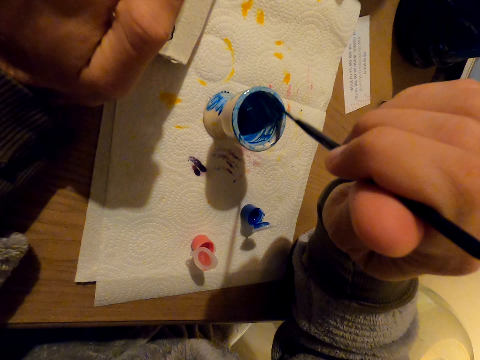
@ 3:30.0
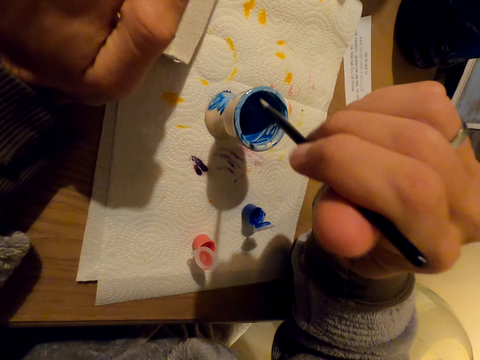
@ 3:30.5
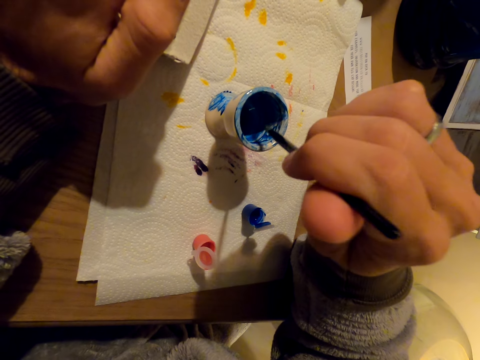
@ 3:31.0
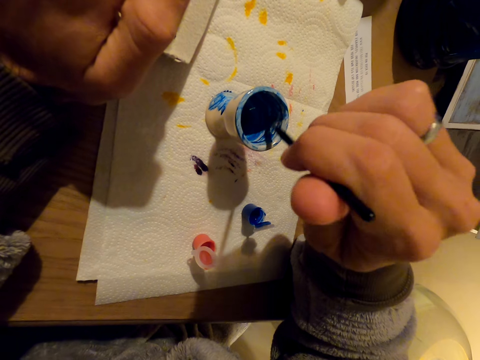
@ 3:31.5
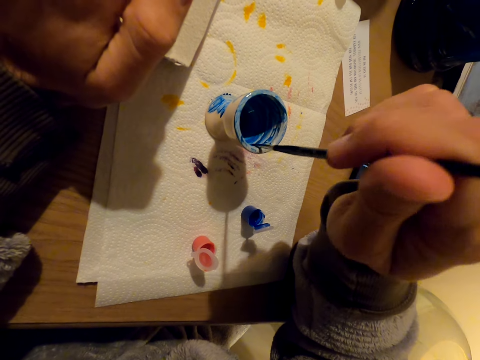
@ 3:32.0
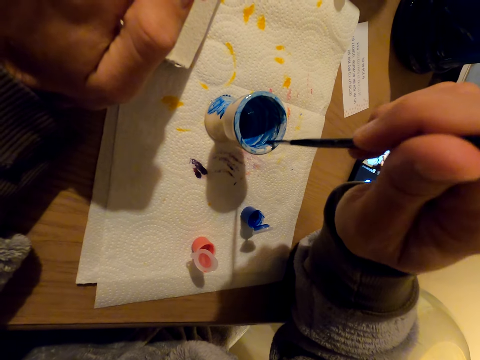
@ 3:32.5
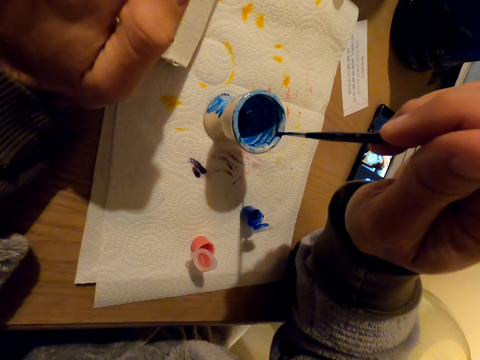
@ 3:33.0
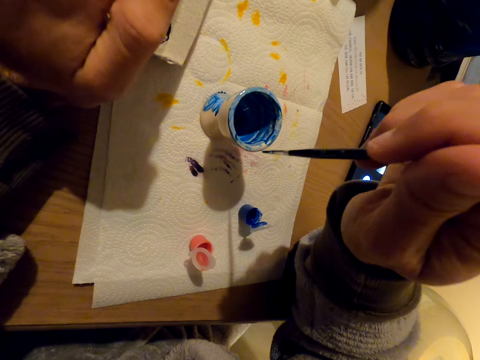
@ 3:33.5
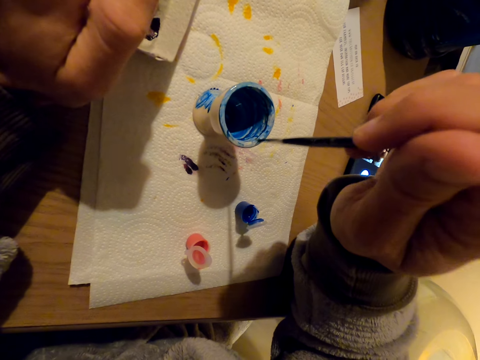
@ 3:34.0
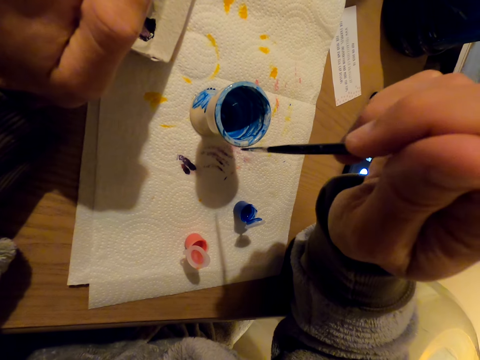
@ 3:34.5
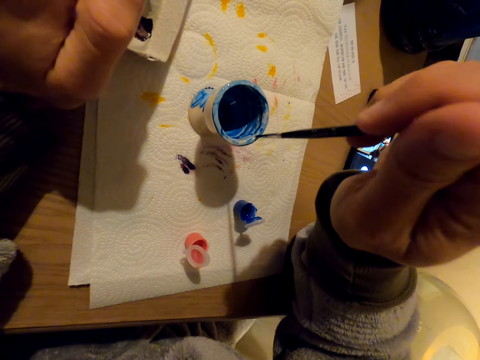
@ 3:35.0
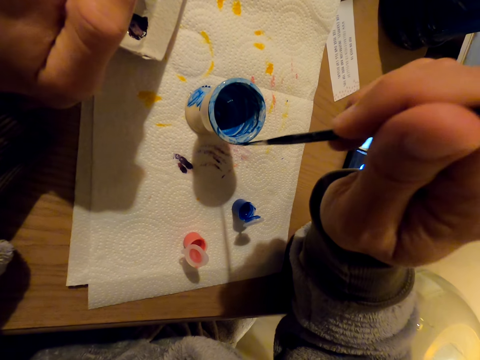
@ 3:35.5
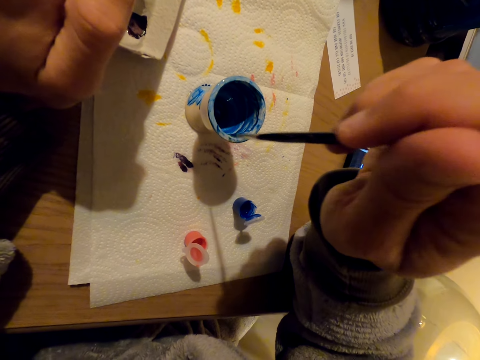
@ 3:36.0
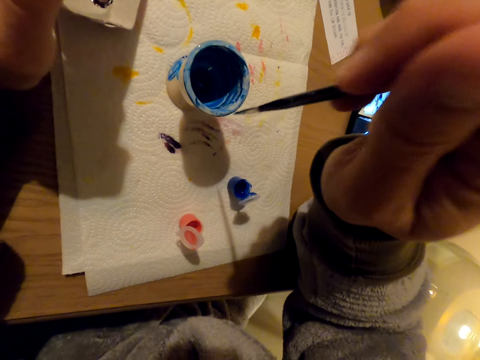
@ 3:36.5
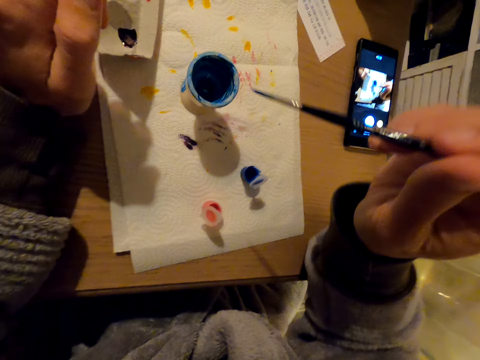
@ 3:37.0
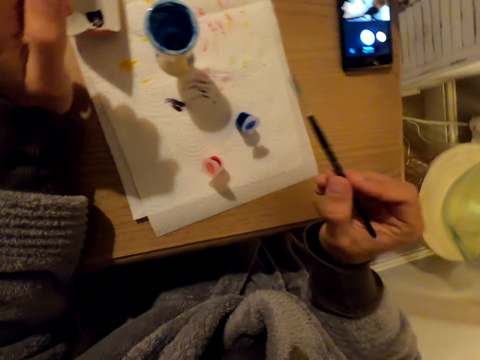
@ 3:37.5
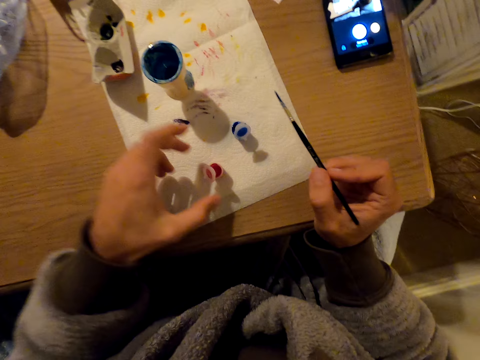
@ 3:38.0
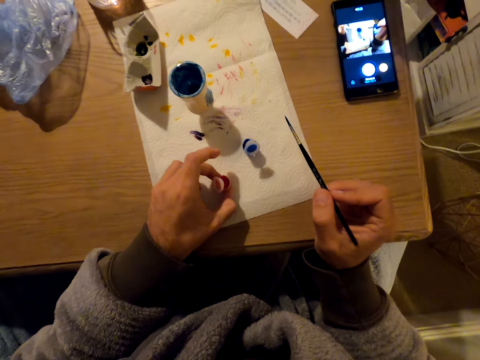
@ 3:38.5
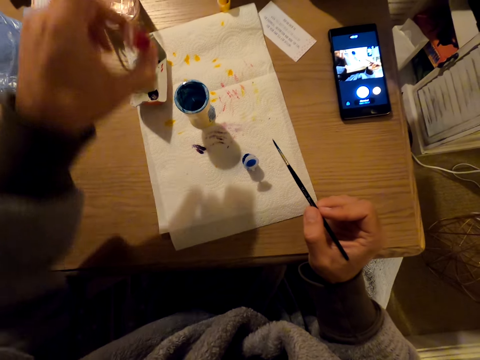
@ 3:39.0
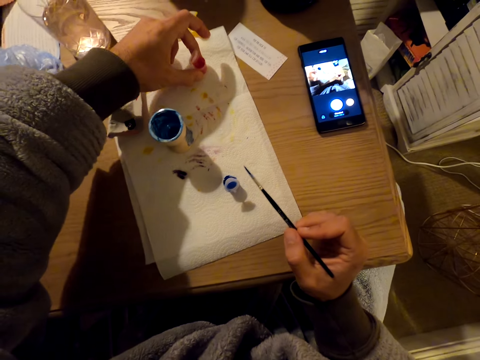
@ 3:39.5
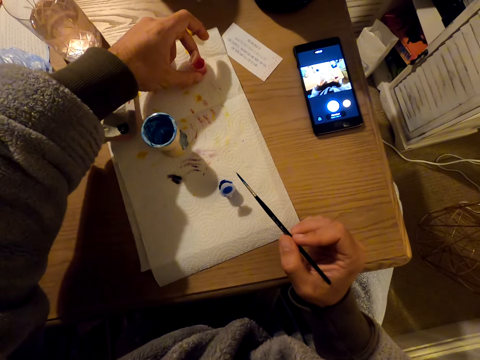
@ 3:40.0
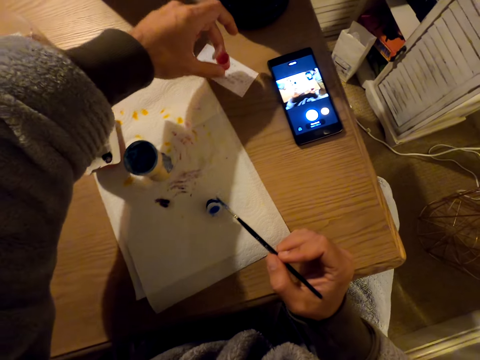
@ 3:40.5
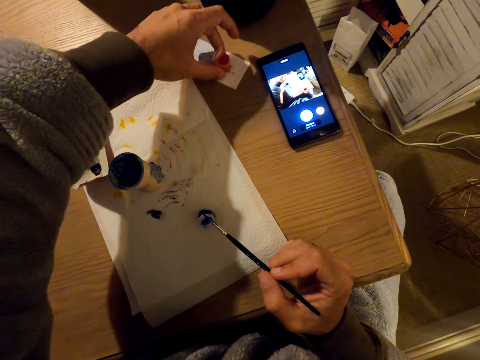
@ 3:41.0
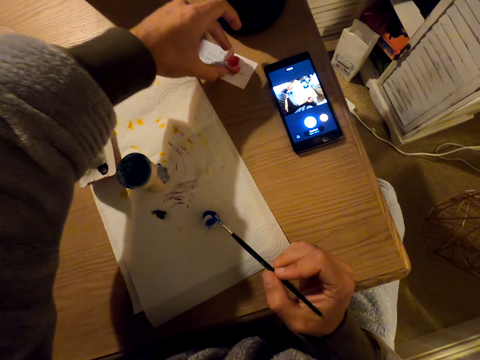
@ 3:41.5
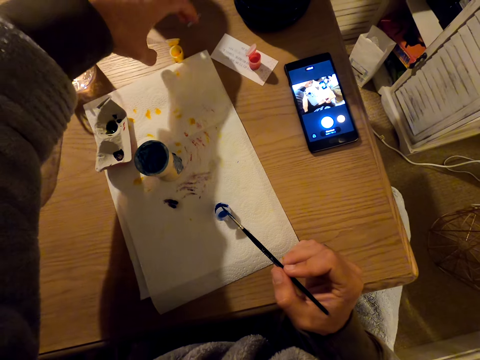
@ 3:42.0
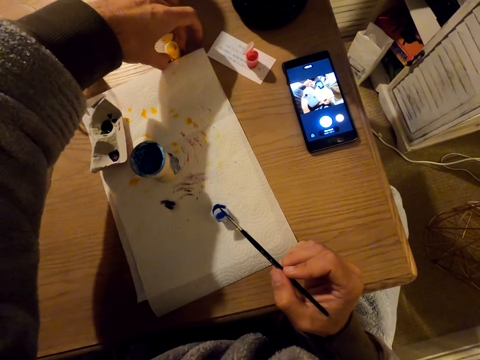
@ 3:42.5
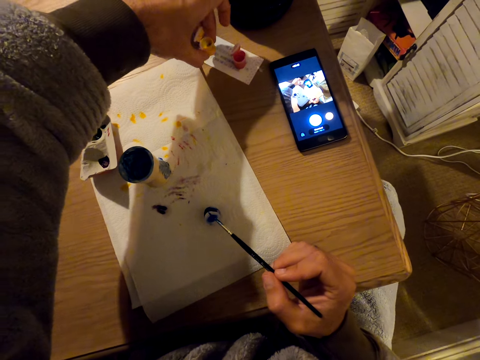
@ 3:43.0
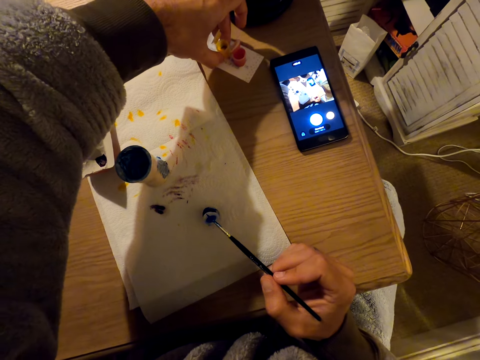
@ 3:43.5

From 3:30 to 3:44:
The camera wearer grabs the red paint. They put the pink and the yellow paints aside. They put the paint on the table.

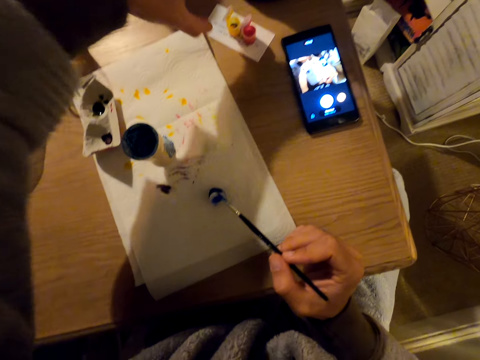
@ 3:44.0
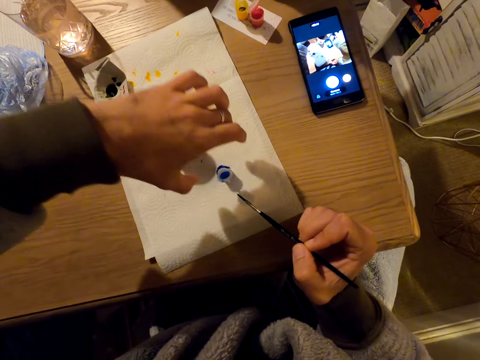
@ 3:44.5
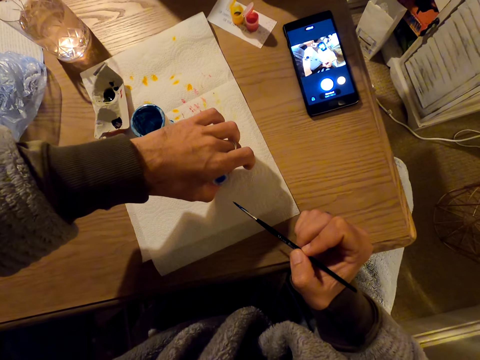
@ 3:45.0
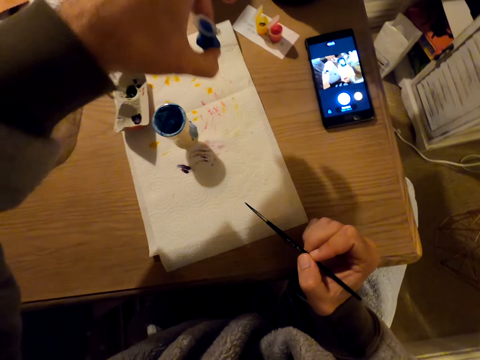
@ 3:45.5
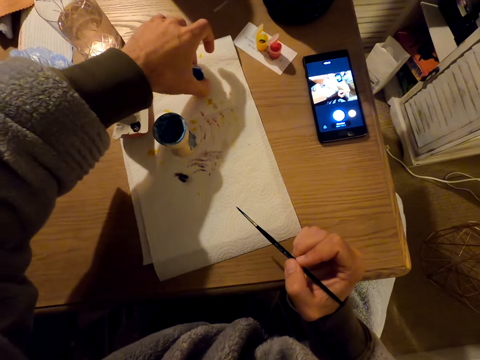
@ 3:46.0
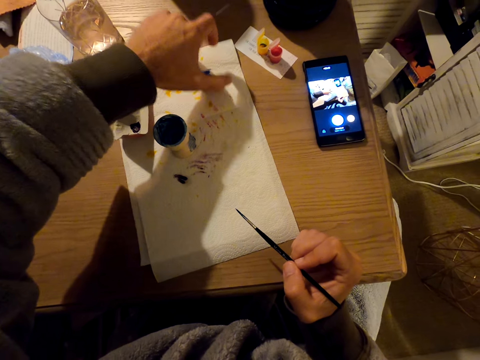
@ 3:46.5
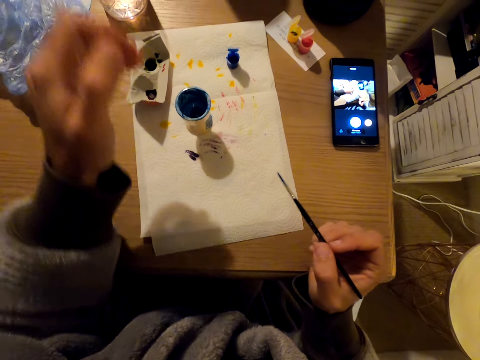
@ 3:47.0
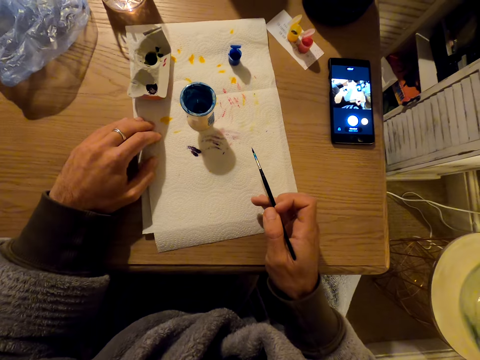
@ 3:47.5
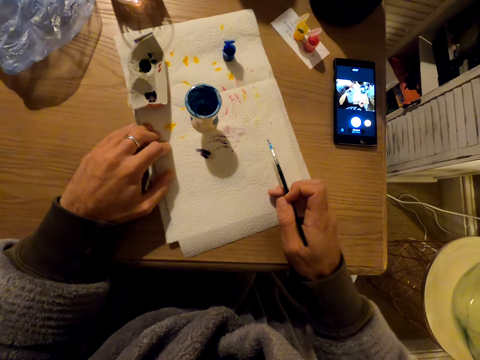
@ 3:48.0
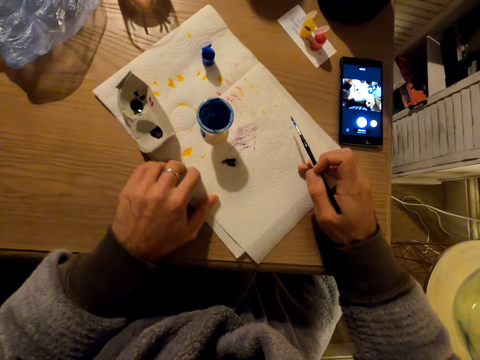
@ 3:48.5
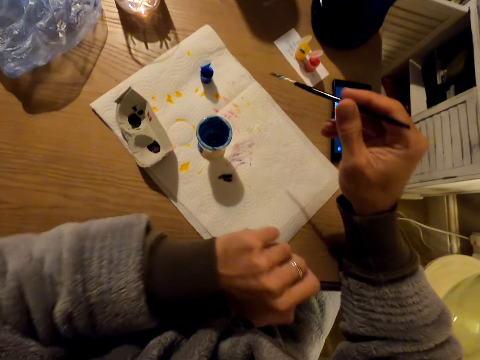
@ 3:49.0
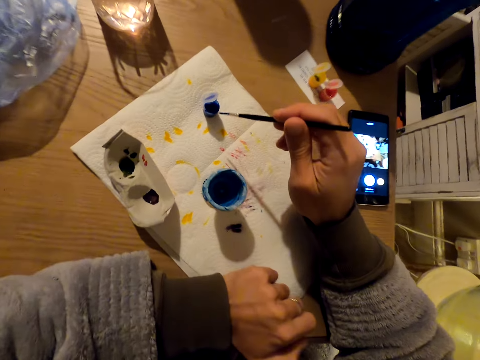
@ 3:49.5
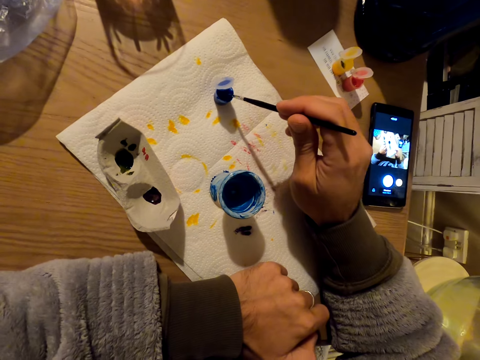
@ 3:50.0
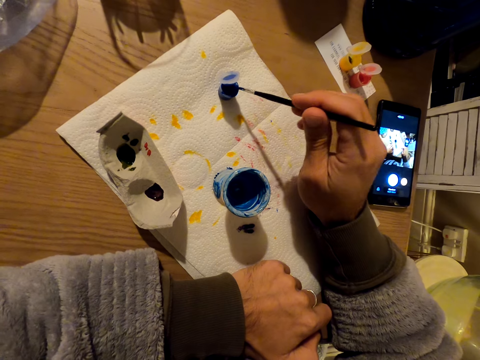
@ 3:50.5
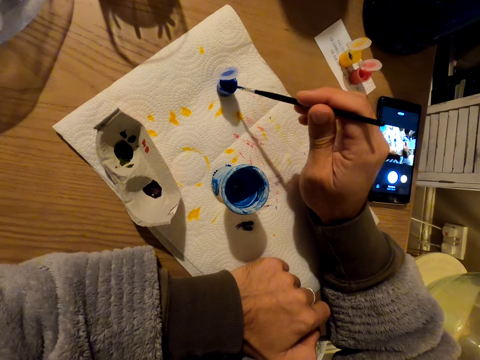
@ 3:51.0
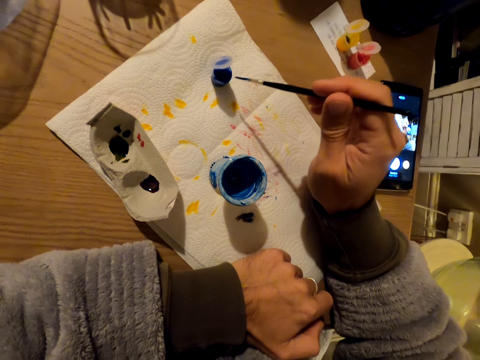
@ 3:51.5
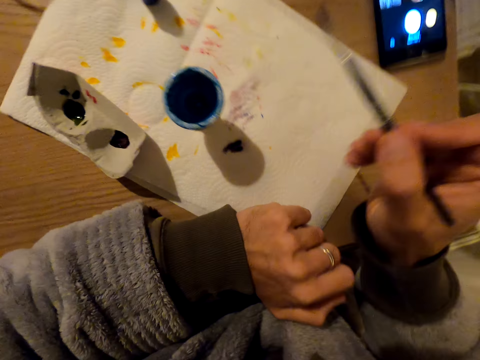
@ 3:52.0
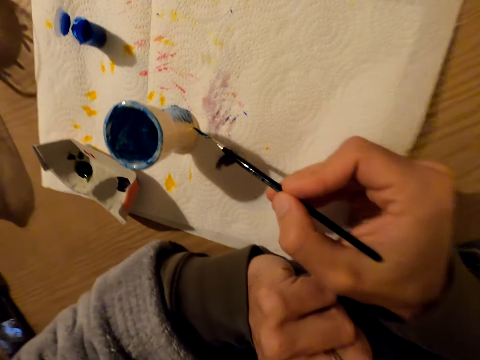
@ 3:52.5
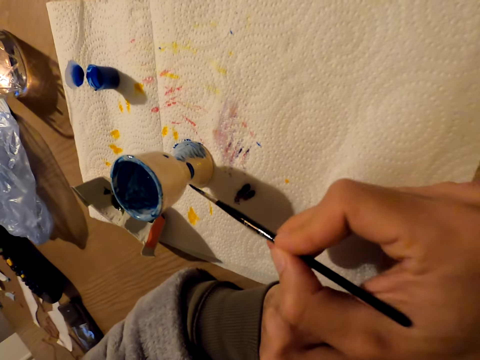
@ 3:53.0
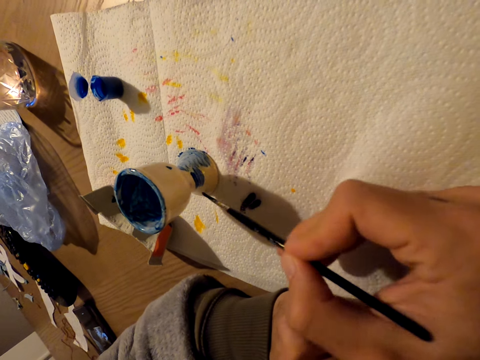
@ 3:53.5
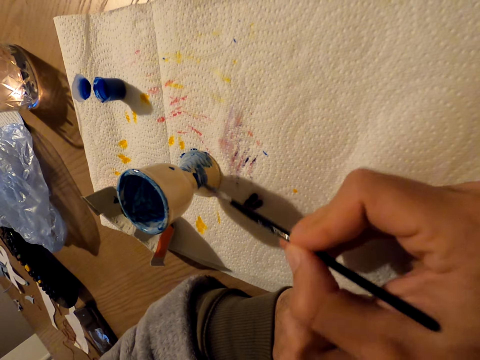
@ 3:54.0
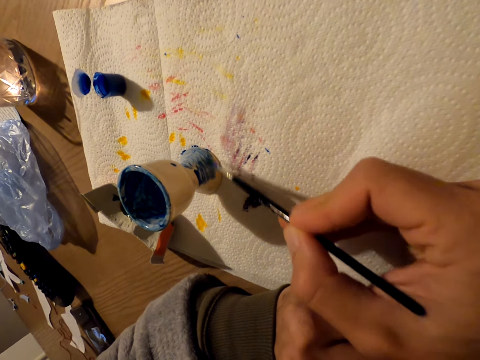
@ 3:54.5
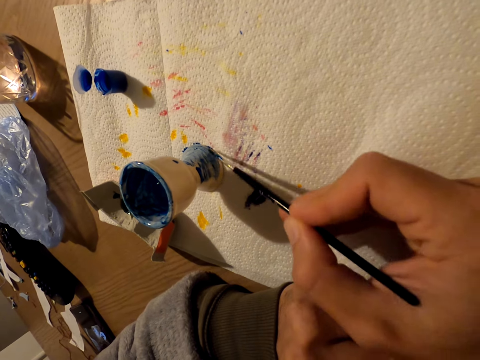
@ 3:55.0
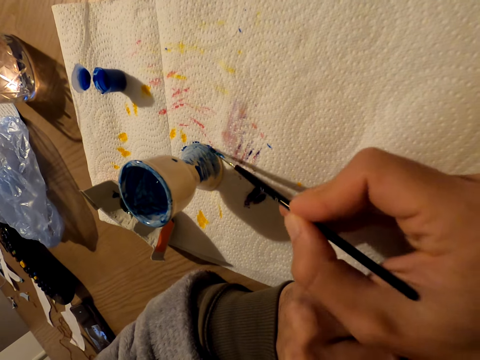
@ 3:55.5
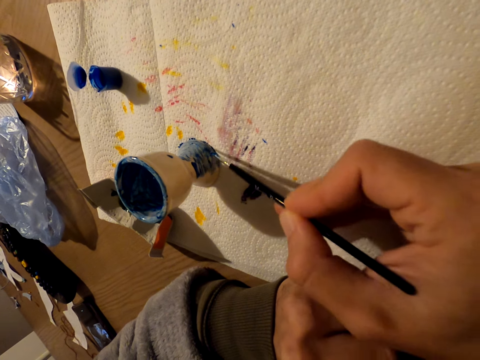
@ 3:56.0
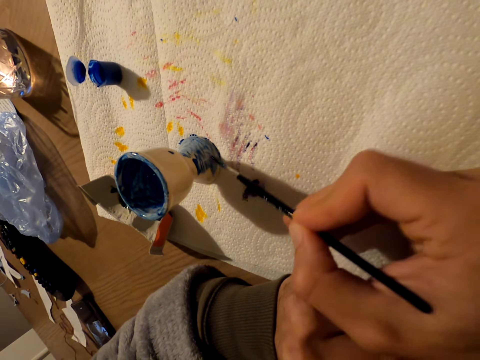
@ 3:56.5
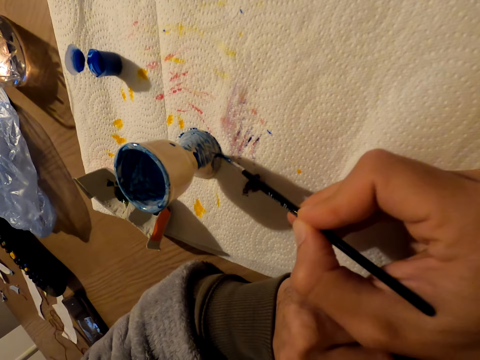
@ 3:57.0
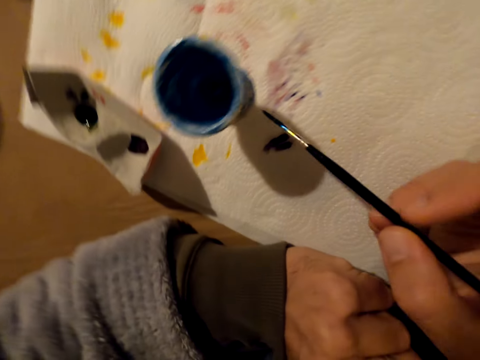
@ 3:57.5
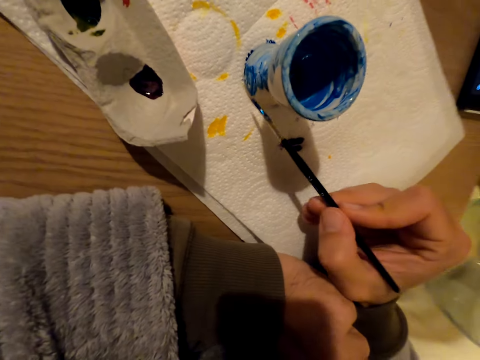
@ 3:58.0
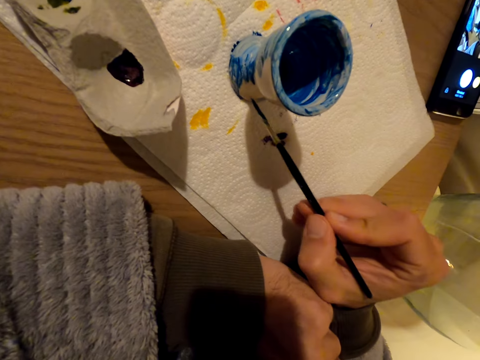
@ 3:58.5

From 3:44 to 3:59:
The camera wearer dips the paint brush in the blue paint. They paint the outside of the eggcup.
